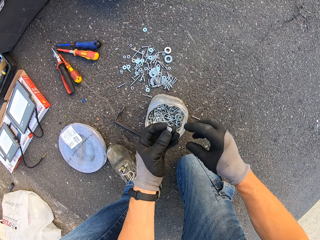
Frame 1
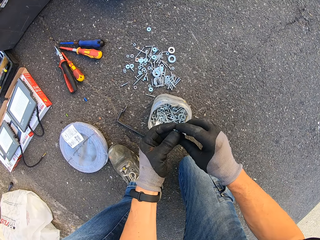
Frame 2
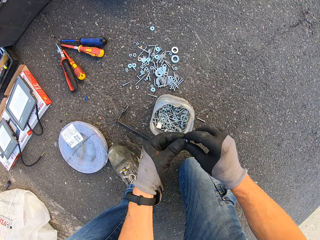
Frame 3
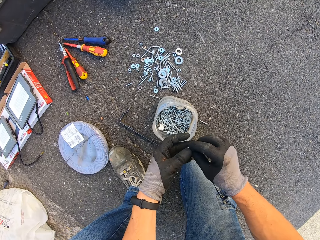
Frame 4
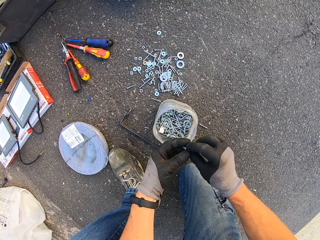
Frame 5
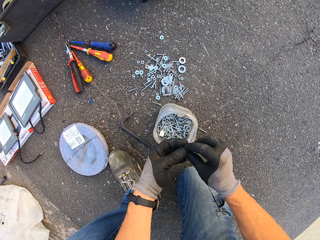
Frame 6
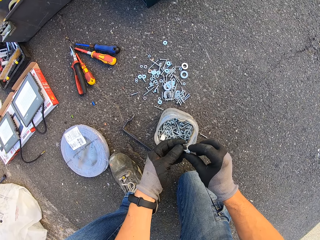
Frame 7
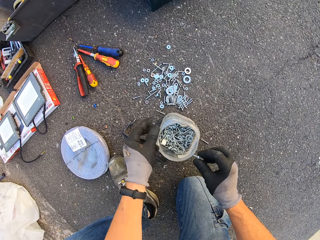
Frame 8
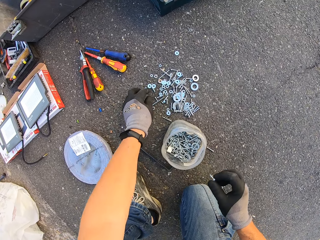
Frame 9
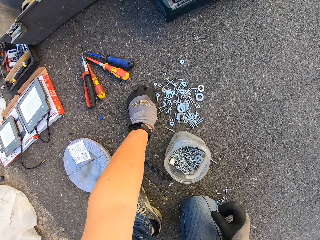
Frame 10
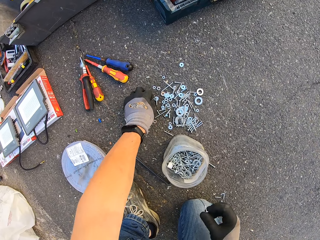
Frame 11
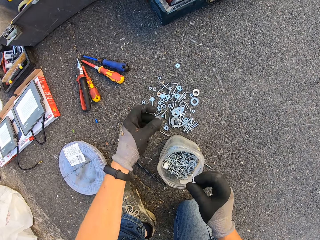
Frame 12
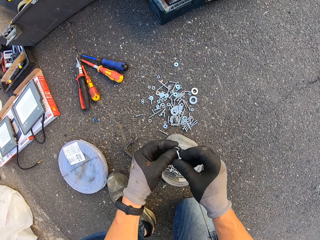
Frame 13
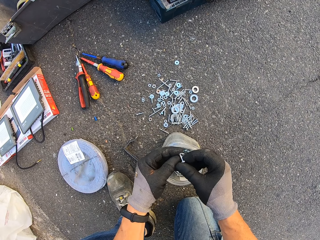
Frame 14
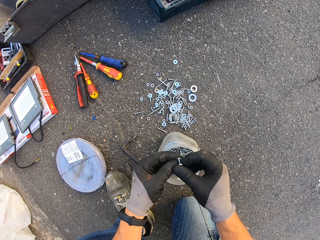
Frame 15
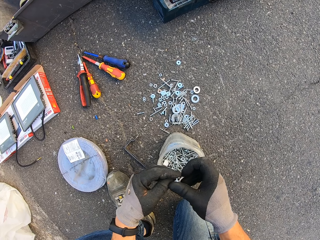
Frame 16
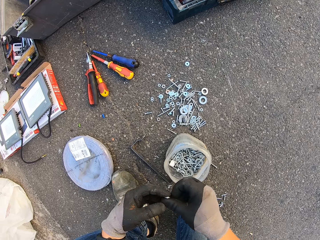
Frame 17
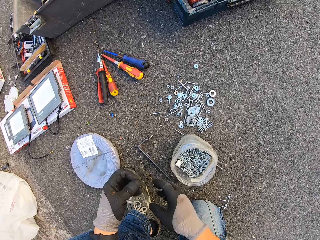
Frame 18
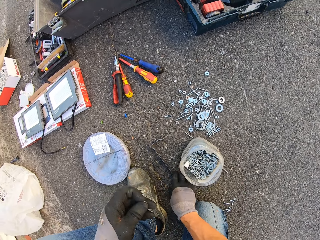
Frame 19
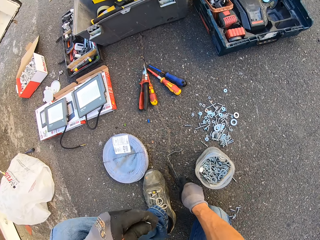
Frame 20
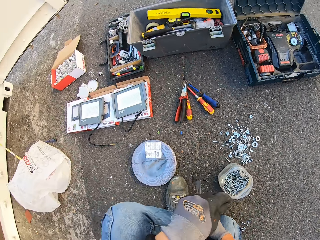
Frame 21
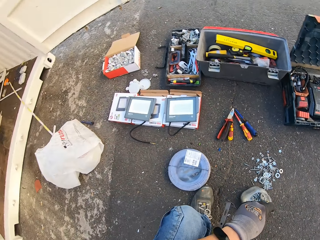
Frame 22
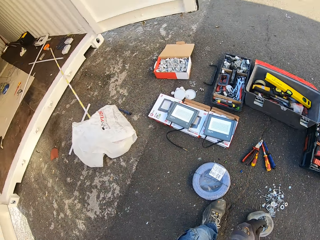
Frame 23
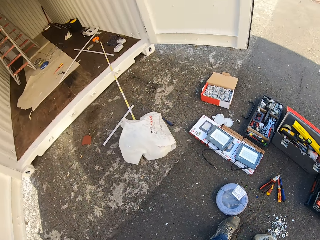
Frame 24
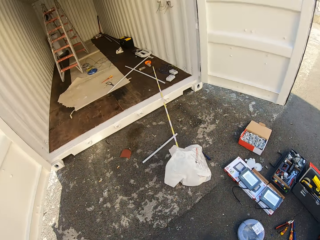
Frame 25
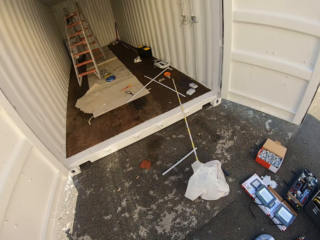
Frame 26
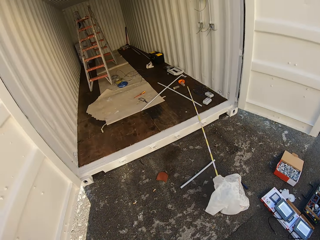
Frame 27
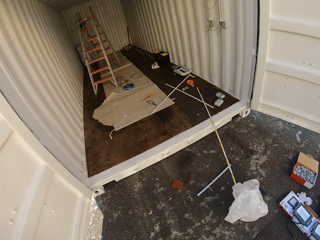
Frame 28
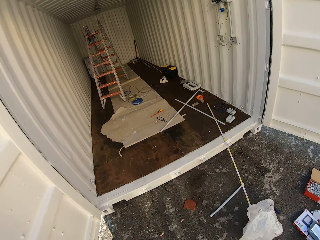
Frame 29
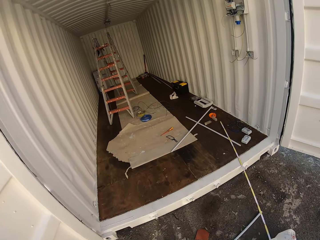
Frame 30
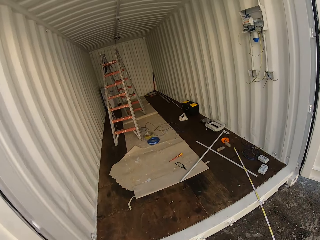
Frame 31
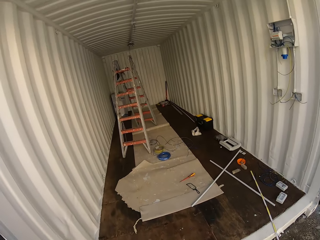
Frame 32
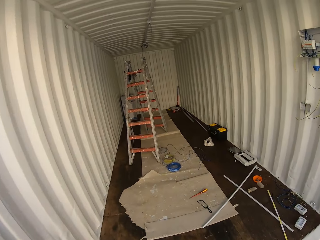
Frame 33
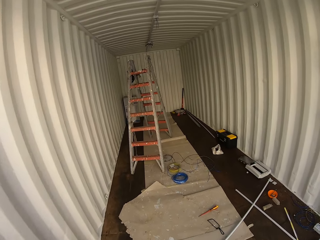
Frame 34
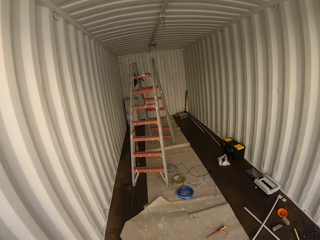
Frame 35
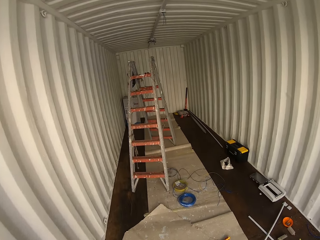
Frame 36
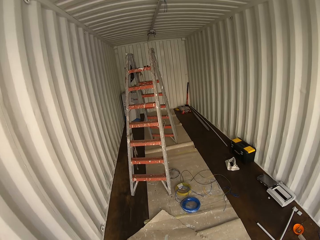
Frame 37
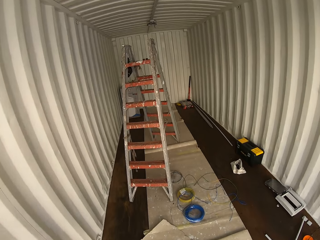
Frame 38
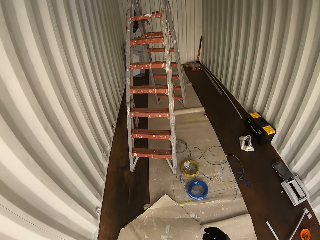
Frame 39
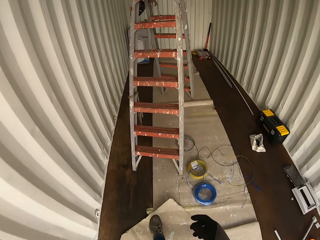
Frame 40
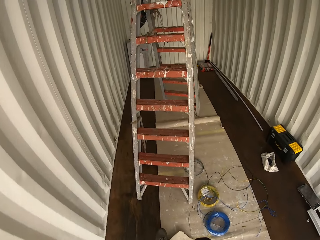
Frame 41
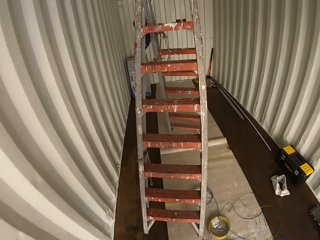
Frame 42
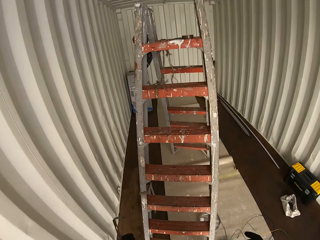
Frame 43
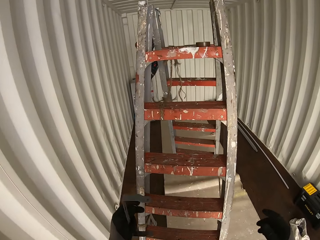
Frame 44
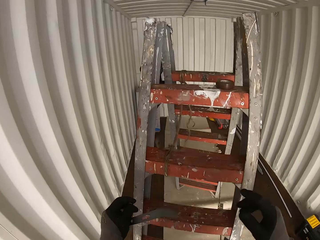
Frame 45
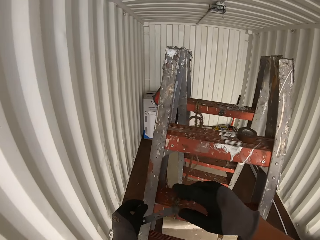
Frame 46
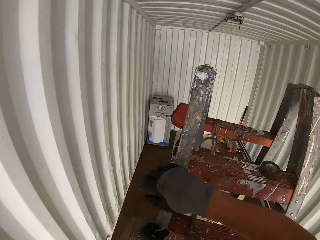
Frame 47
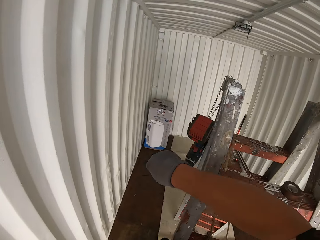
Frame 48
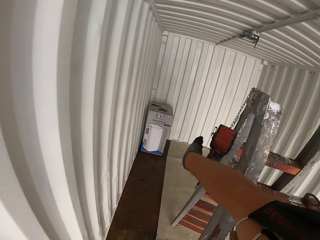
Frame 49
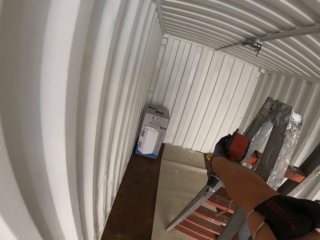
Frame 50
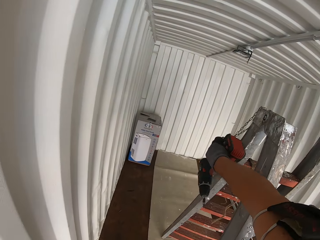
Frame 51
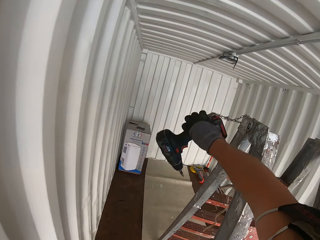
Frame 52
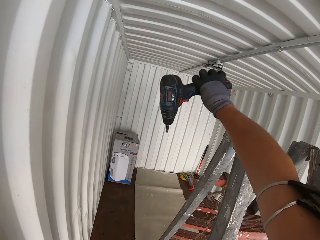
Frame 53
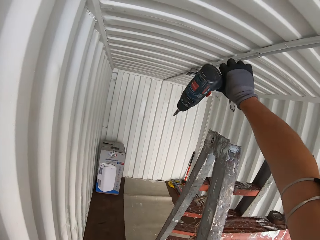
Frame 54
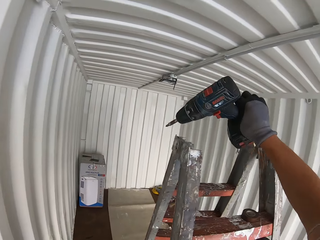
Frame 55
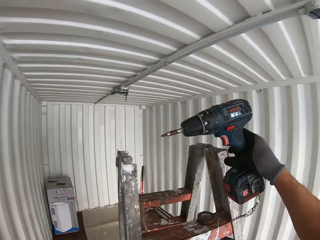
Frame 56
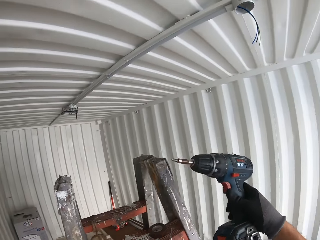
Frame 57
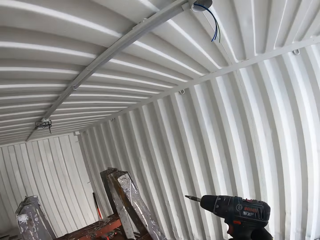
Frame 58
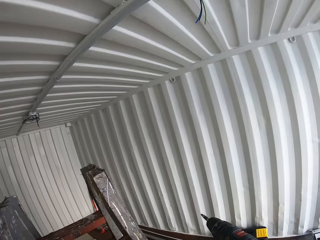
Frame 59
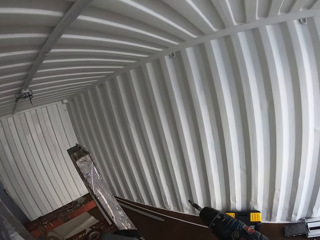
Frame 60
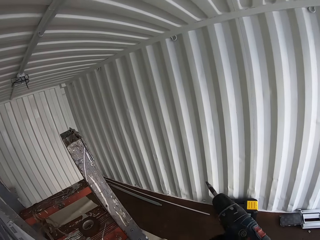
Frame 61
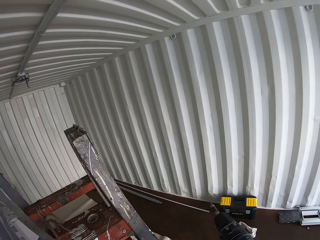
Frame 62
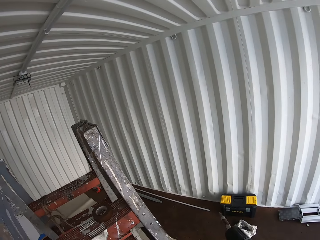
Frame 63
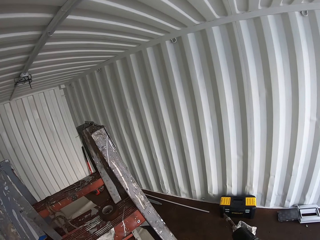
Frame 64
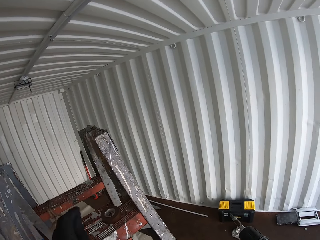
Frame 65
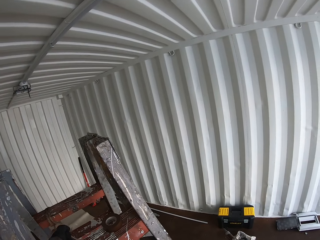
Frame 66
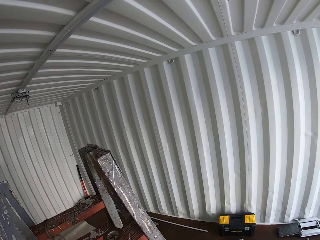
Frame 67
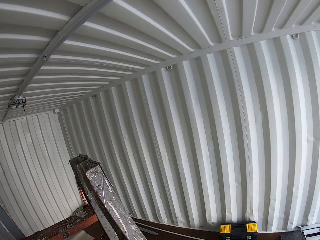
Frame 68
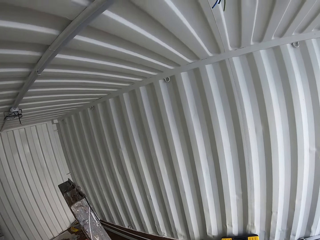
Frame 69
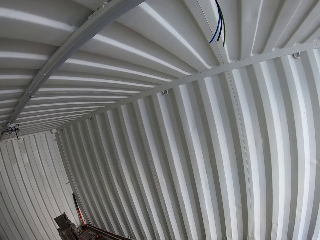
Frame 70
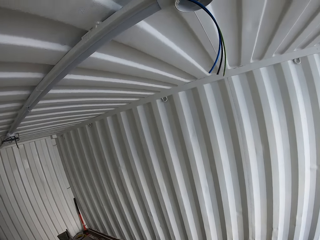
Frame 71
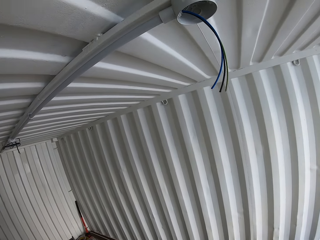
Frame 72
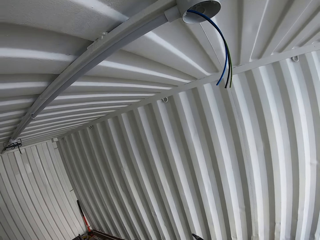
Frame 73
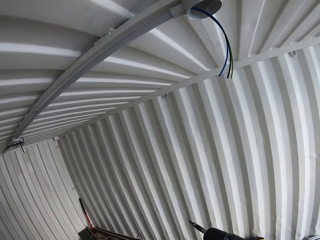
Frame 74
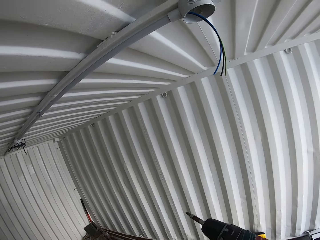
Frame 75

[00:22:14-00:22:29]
The camera wearer holds a screw. They remove a flat washer from the screw. They grab another washer or nut on the ground and hold the screw. They insert the screw into the washer. They hold the screw and grab a panel light holder from the ground. They carry the panel holder and the screw. They walk inside the Conex box. They climb up the ladder with the holder and the screw. They grab a drill from the ladder. They hold the drill.

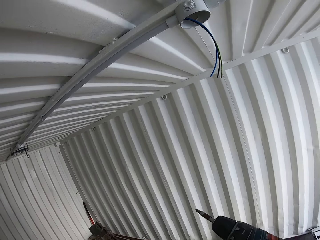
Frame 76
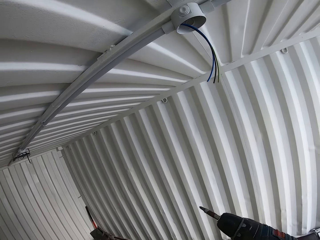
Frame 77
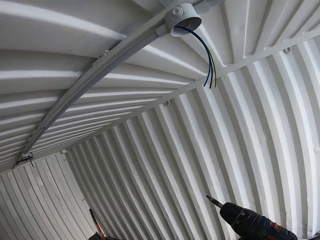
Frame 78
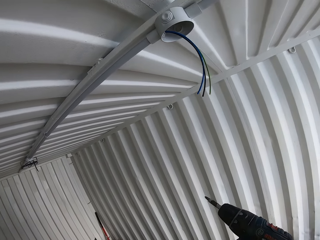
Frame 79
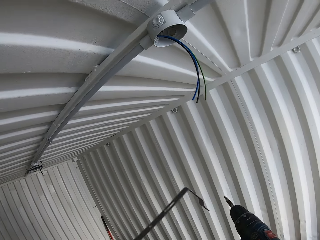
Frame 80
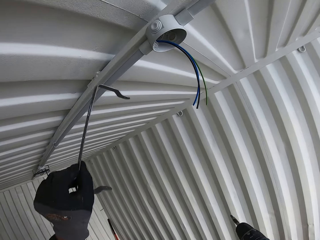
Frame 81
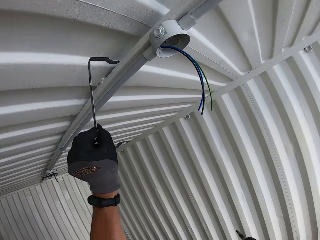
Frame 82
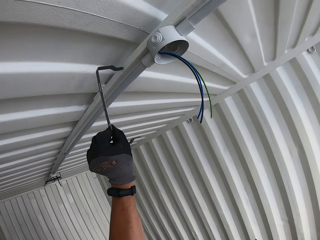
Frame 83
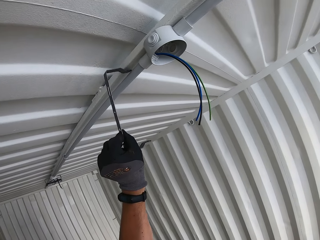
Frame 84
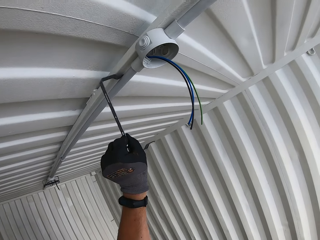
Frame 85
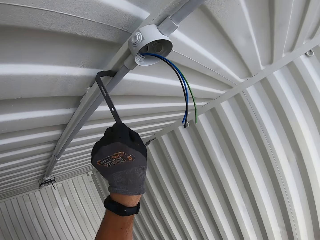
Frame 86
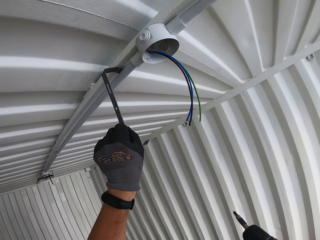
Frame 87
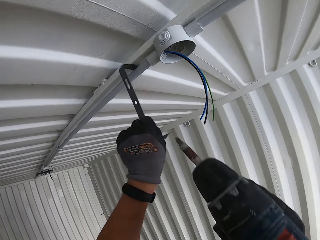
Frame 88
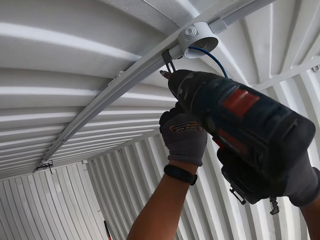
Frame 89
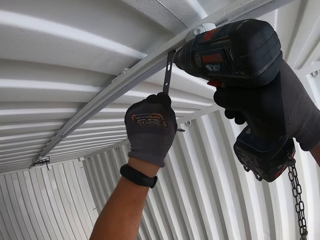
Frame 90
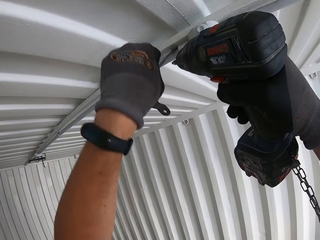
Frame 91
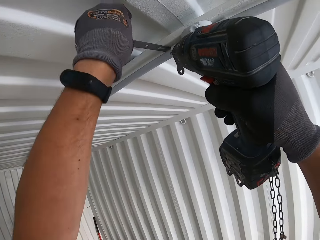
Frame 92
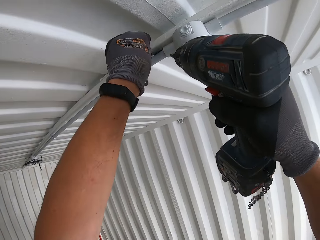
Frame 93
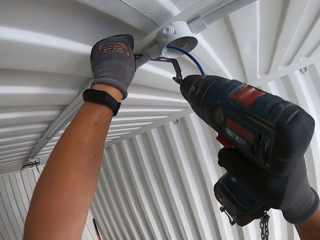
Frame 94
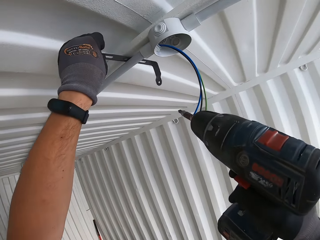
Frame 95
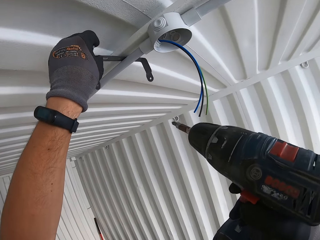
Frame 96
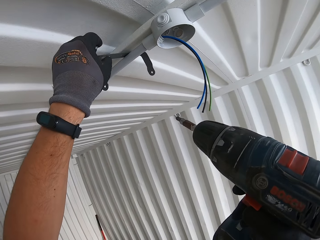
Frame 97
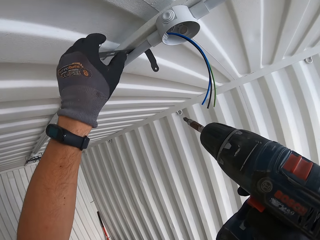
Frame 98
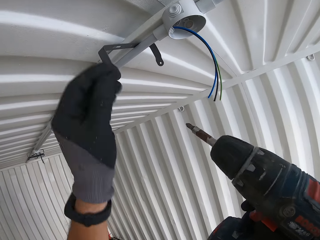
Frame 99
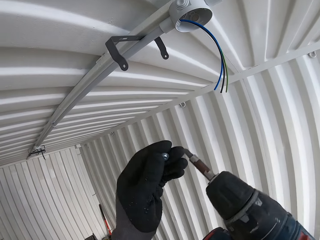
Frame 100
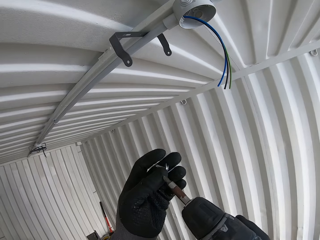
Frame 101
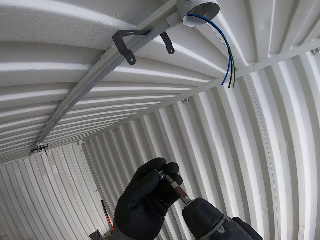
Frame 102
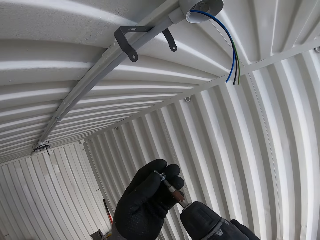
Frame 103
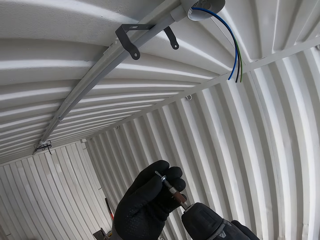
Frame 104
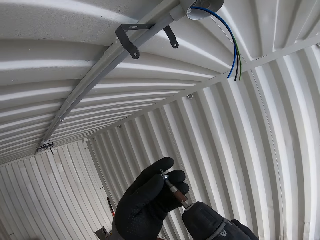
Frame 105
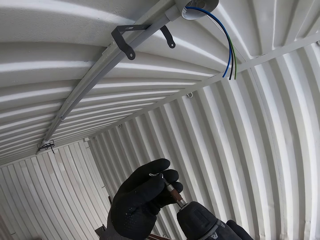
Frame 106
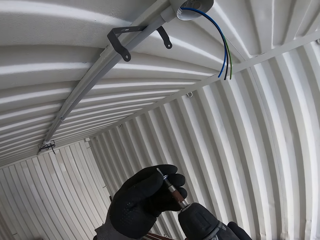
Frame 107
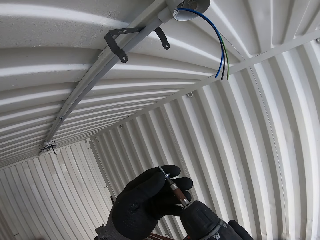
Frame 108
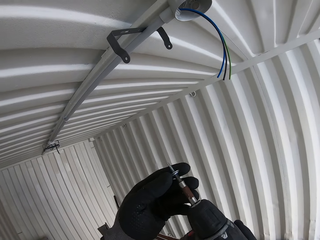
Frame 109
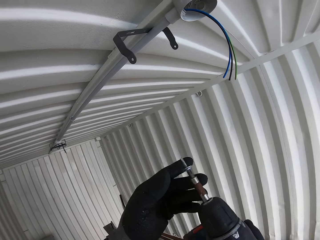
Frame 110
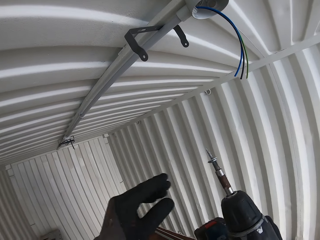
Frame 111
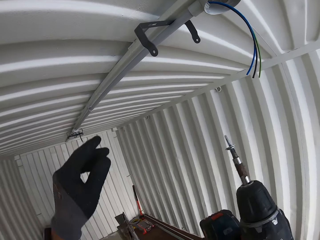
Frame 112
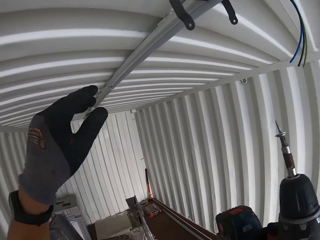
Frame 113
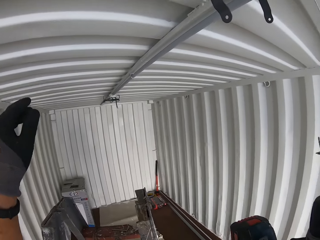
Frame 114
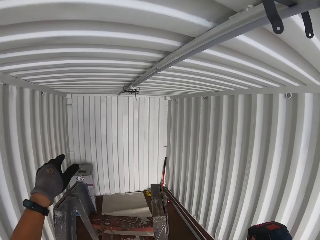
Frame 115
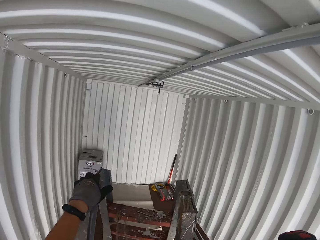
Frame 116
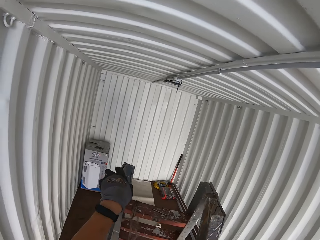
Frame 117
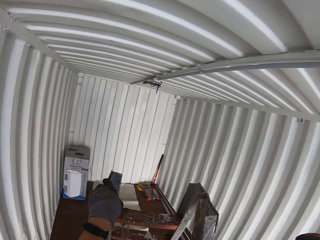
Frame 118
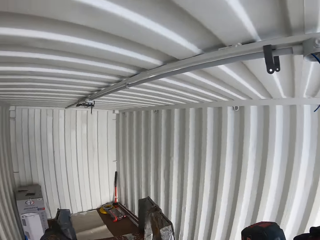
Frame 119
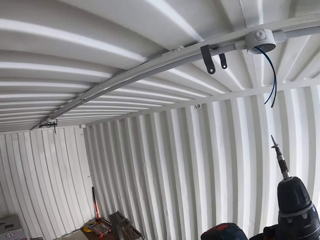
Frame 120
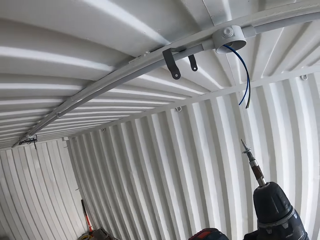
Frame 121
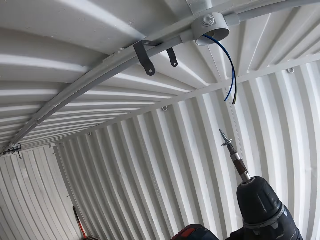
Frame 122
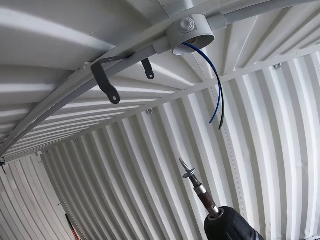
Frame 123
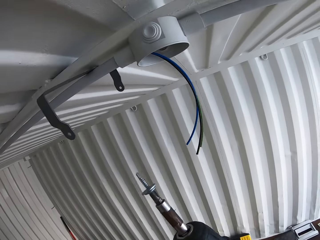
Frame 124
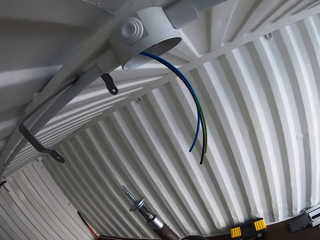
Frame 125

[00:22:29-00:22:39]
The camera wearer holds the drill. They insert the panel holder between the conduit pipe and the ceiling. They fix the light bulb handler on the pipe. They attach a screw to the drill. They hold the drill.
